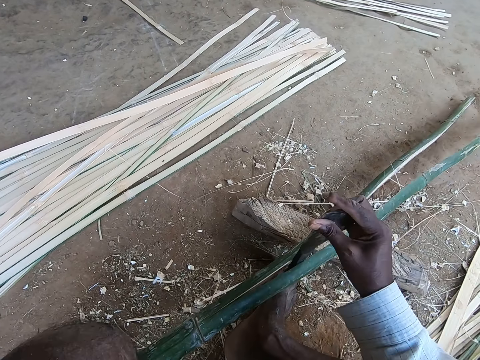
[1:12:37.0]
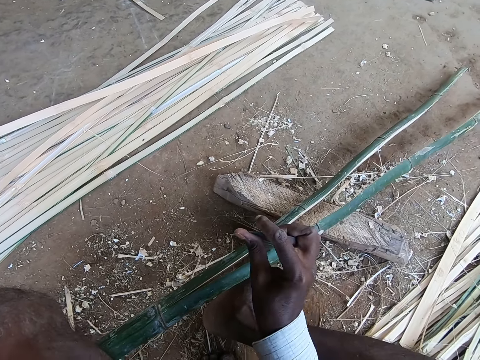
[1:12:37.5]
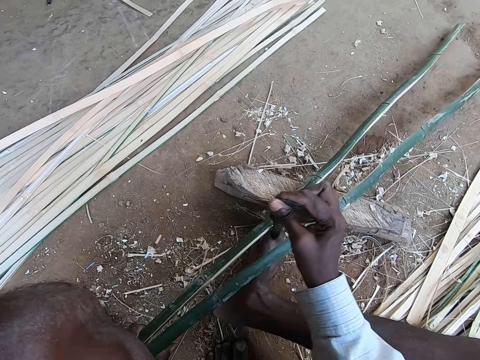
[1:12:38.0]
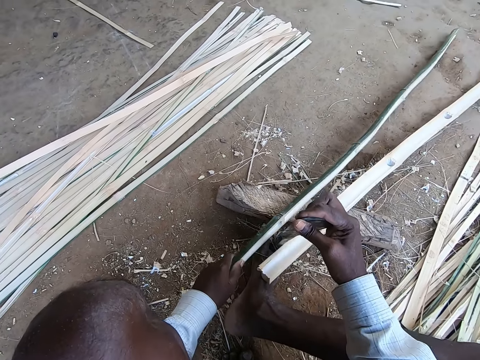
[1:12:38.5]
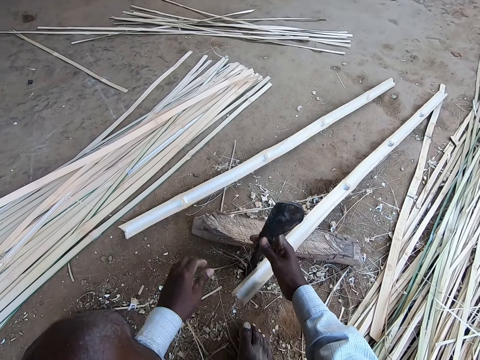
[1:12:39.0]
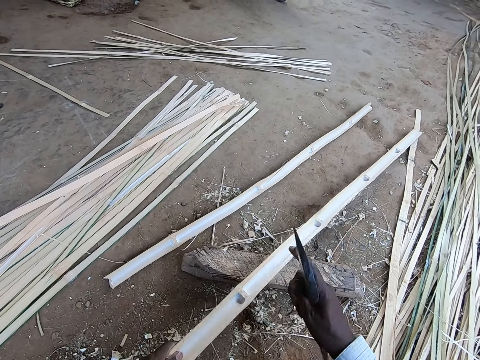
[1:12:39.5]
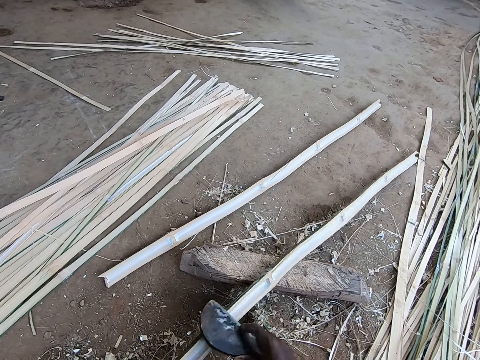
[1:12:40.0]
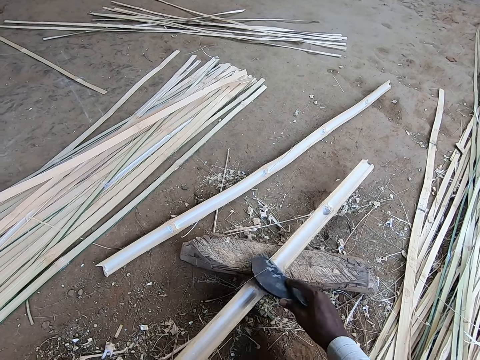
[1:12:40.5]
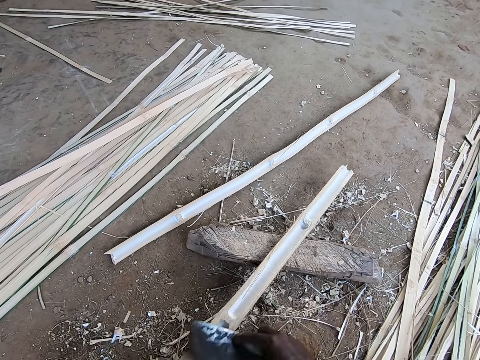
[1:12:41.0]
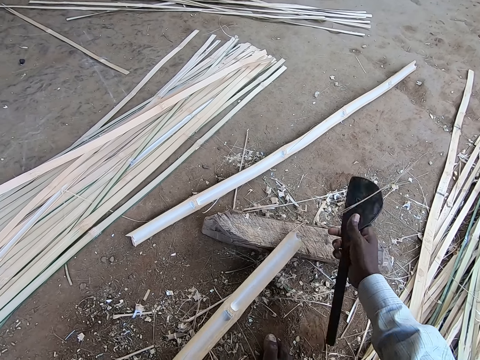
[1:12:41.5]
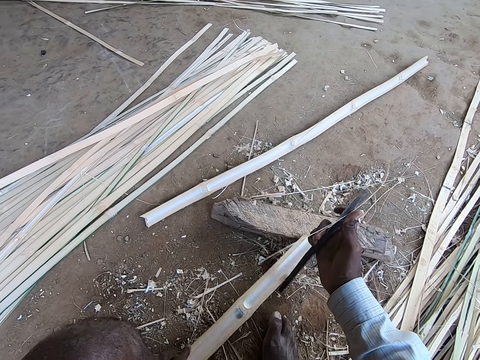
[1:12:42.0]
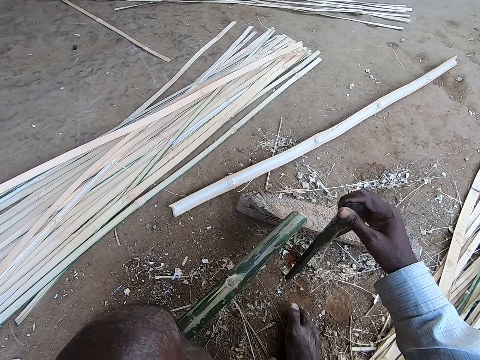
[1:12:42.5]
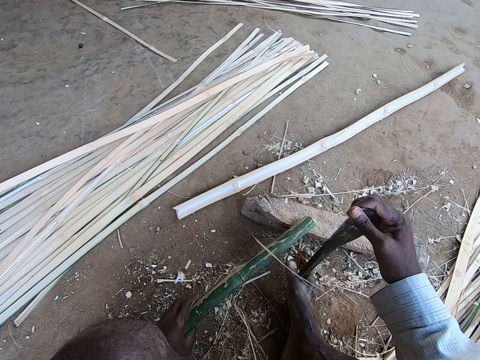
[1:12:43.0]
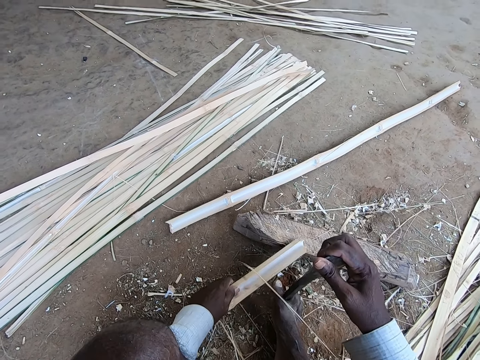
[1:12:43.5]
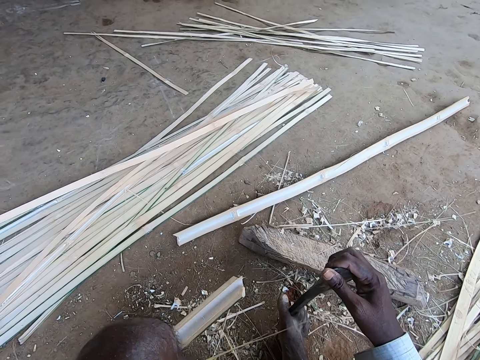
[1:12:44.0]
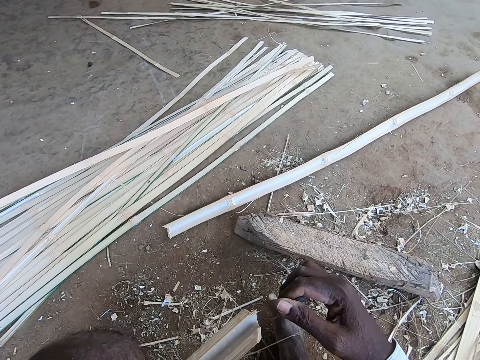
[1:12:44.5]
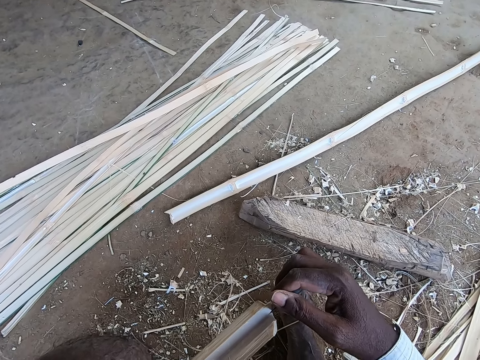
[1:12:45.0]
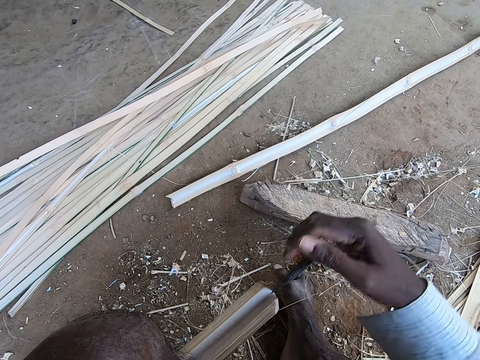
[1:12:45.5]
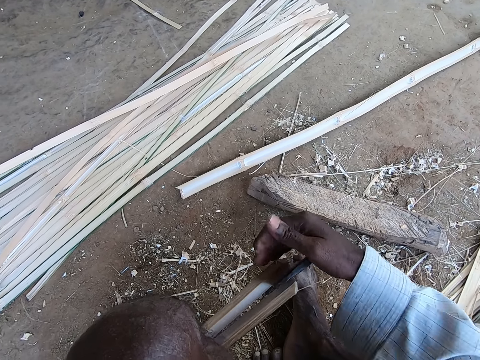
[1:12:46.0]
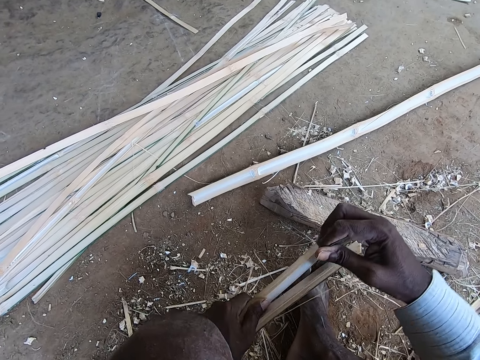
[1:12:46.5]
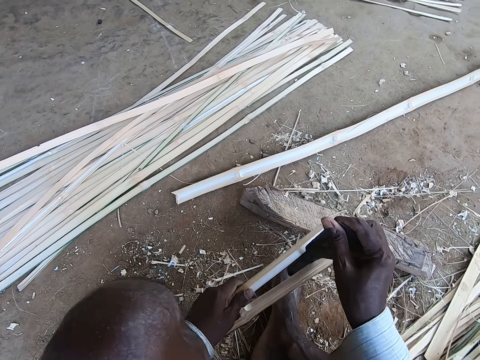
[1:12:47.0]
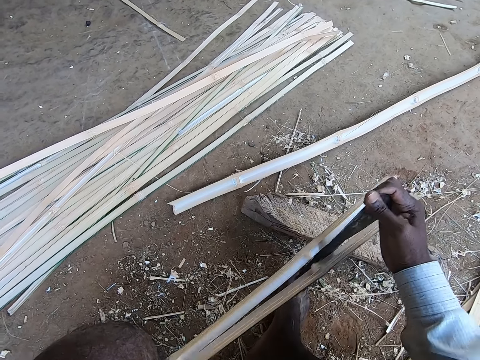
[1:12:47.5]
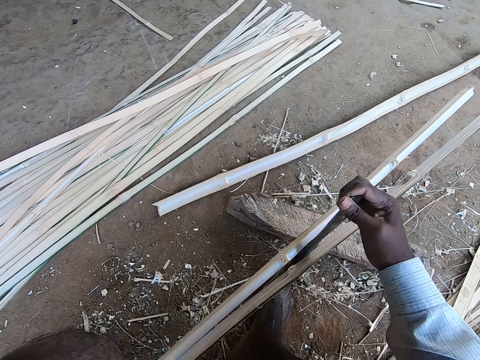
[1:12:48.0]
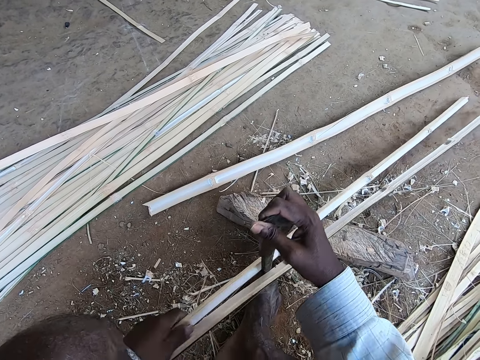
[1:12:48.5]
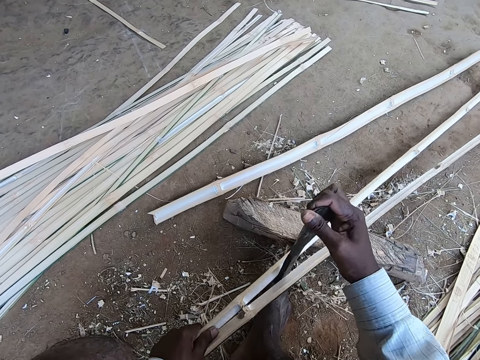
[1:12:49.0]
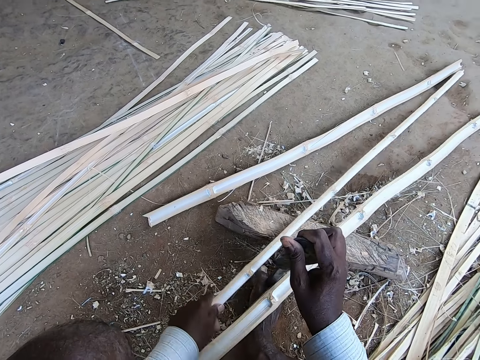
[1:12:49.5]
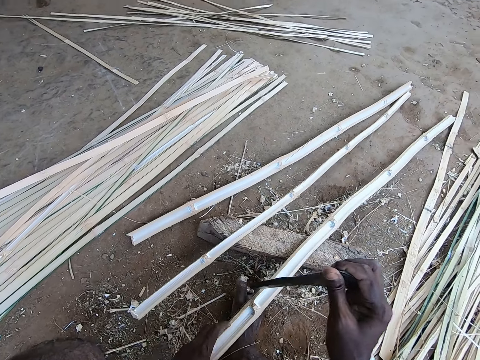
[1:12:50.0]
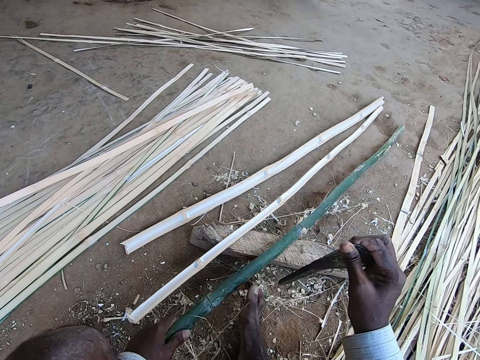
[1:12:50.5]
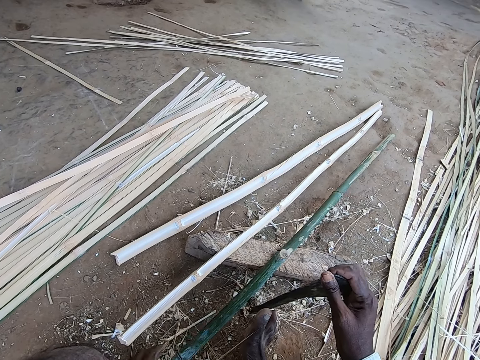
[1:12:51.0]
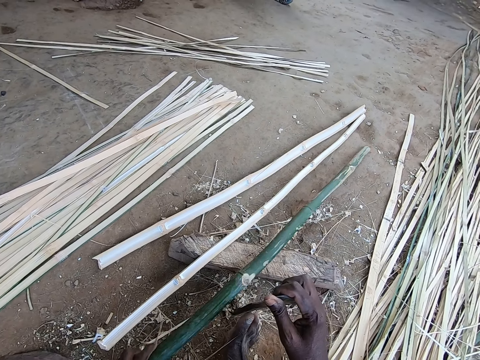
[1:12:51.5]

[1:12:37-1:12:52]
The camera wearer breaks the bamboo with the blade. He drops a bamboo strip on the ground with his left hand. He slices the bamboo strip on the plank with the knife in his right hand. He peels the bamboo stick. He places the knife between his right toes on the ground with his right hand. He slices the bamboo strip with the knife in his right hand. He breaks the bamboo with the blade repeatedly. He drops the bamboo strip on the plank with his left hand. He holds the bamboo strip with his left hand.

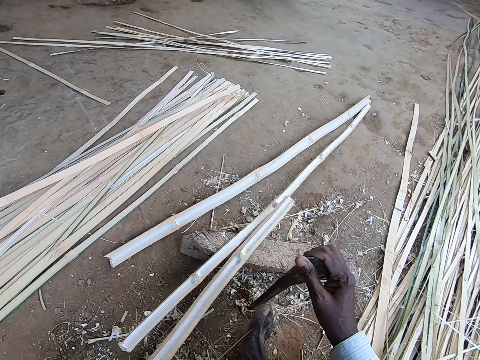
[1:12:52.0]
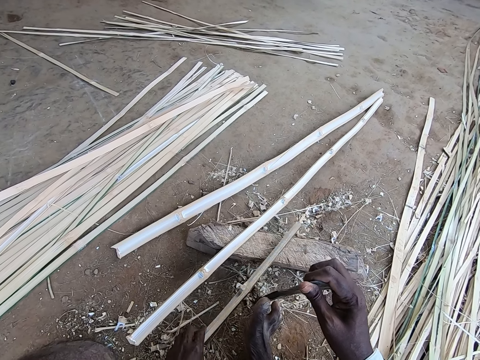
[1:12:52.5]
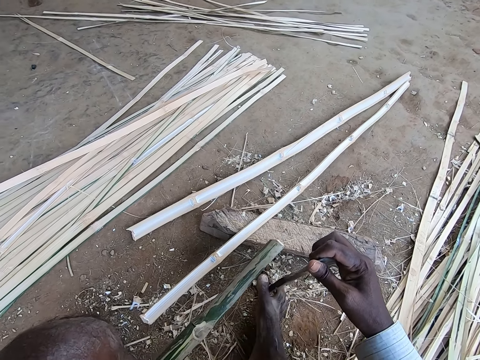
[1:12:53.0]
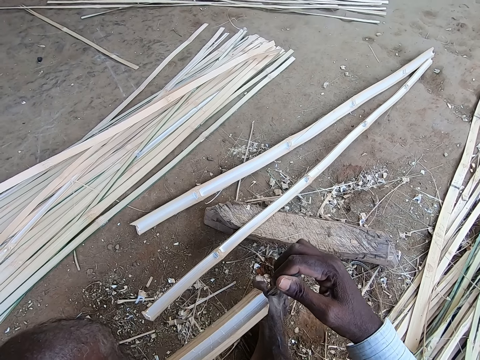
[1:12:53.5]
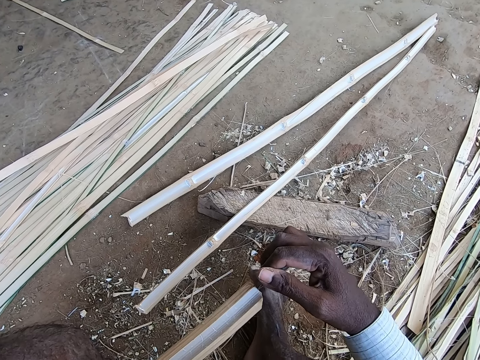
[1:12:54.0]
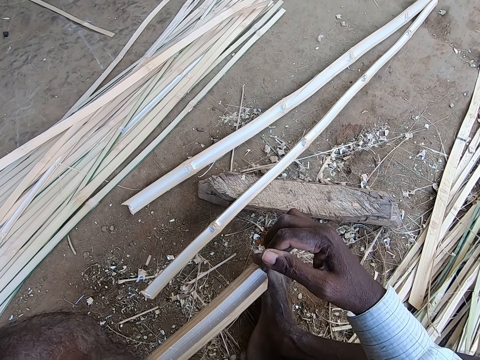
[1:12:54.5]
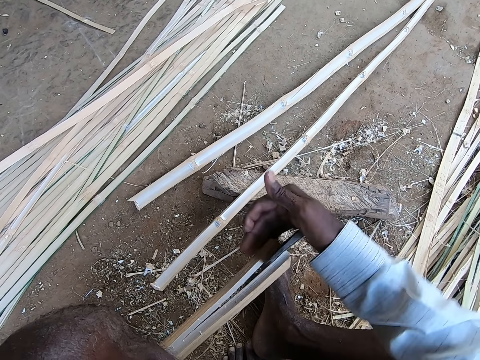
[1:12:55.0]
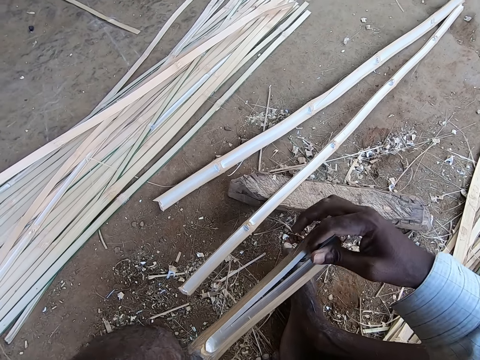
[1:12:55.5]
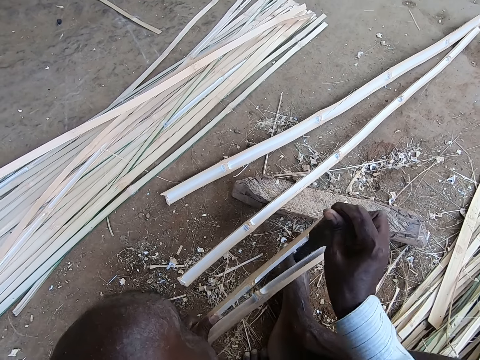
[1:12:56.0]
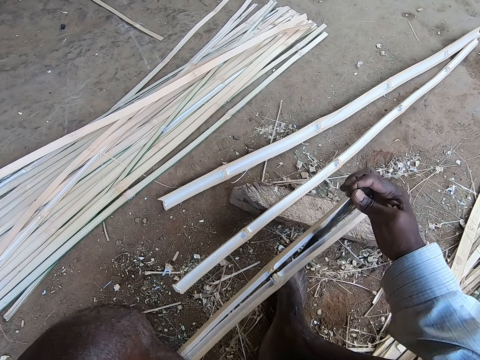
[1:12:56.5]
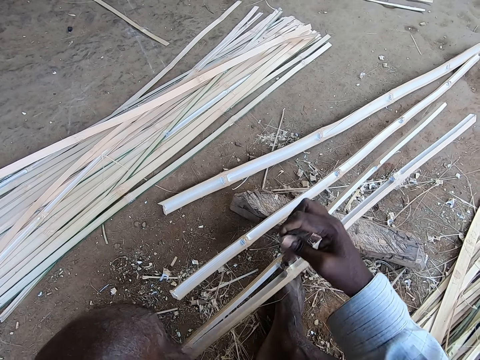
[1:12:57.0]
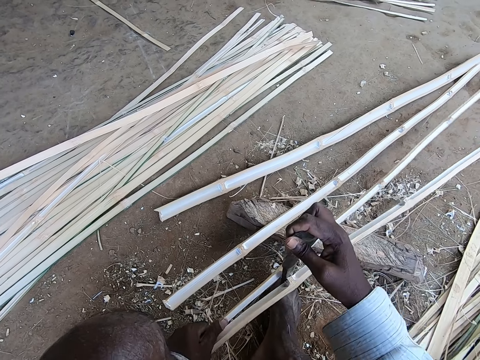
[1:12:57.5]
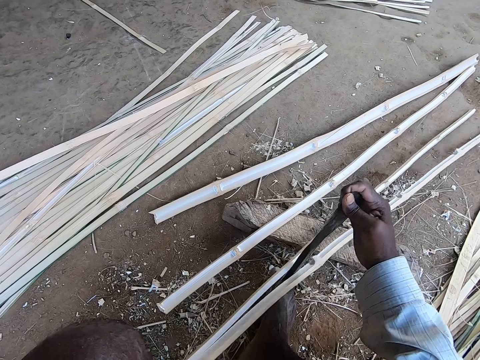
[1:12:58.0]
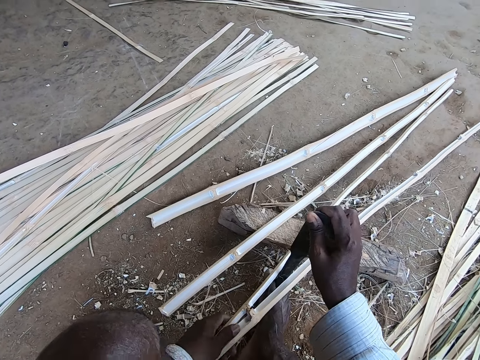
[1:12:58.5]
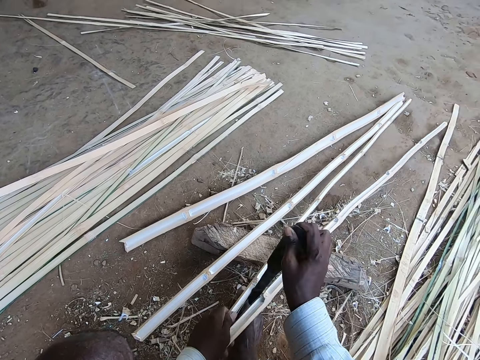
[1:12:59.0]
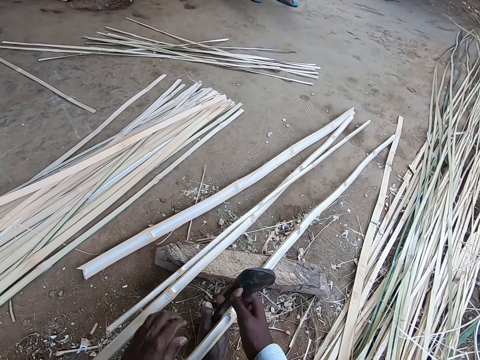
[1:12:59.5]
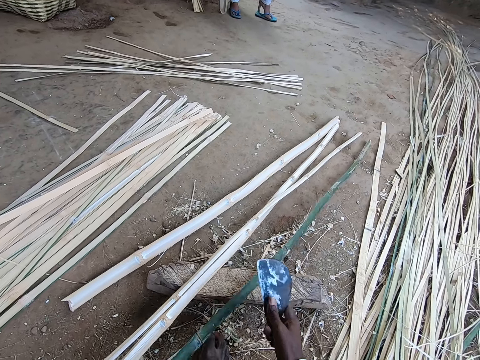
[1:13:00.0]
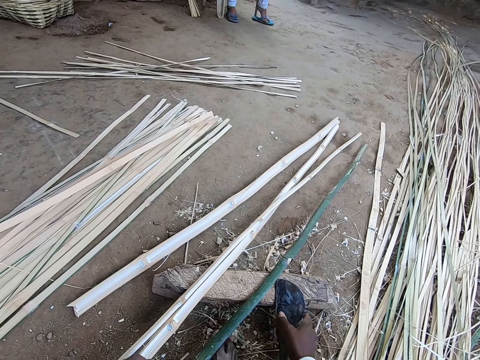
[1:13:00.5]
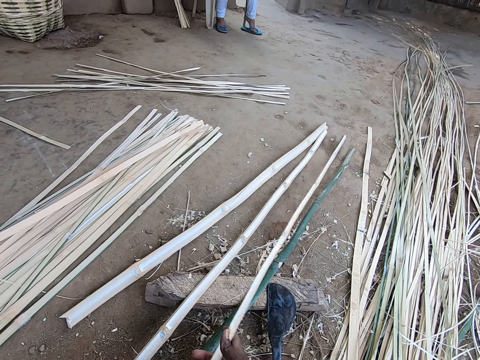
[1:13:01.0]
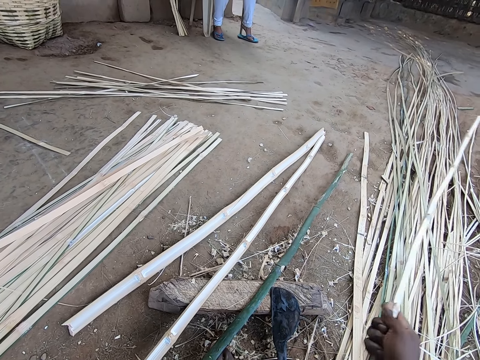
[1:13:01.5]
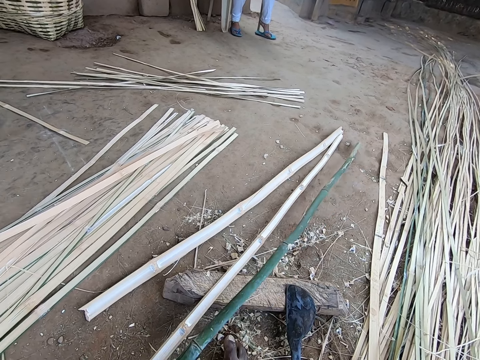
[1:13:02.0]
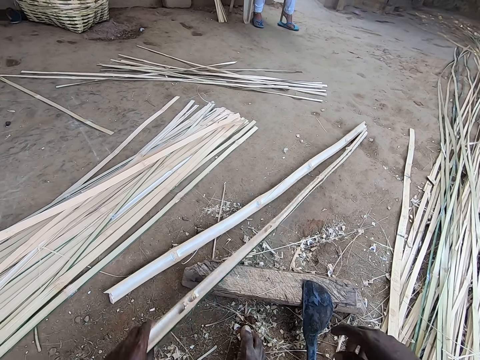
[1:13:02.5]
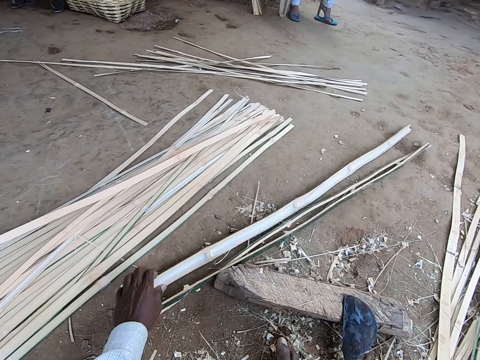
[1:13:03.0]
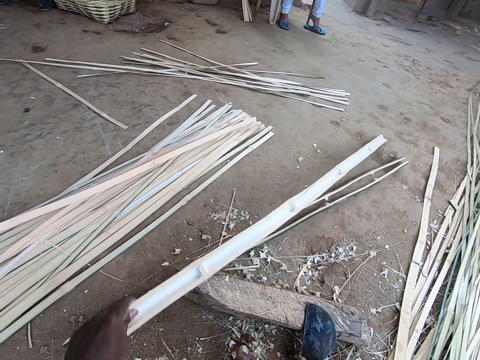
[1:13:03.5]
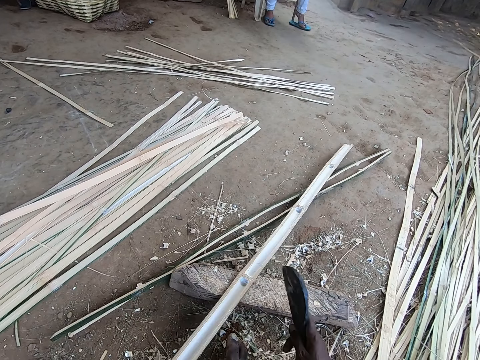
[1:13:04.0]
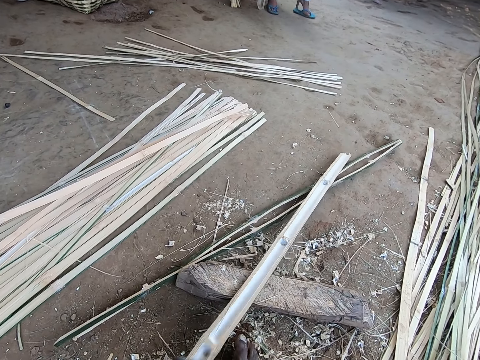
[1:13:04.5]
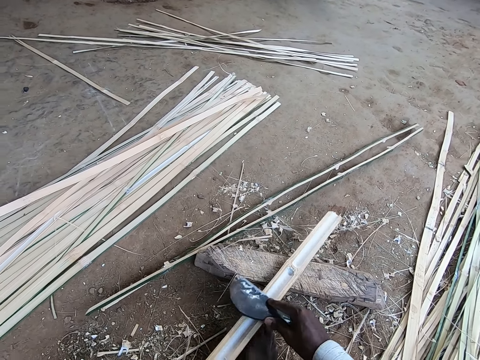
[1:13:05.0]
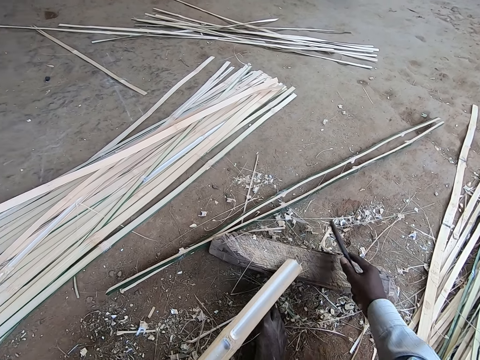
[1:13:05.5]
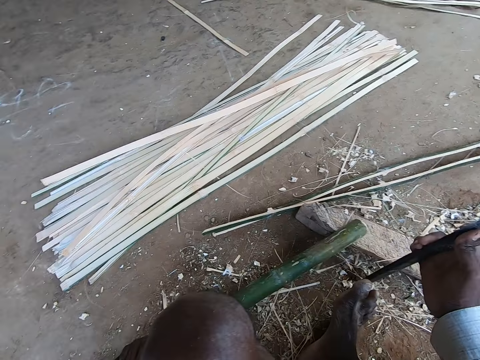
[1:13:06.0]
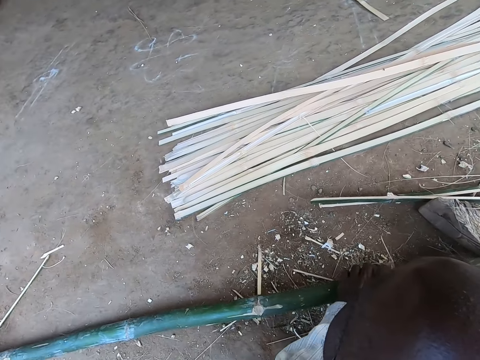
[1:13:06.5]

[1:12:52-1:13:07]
The camera wearer breaks the bamboo with the blade repeatedly. He places the knife between his right toes on the ground with his right hand. He slices the bamboo strip with the knife in his right hand. He drops the bamboo strip on the plank with his left hand. He drops the knife on the plank with his right hand. He passes the bamboo strip from his left hand to his right hand. He drops the bamboo strip on the ground with his right hand. He moves bamboo strips from the plank to the ground with his left hand. He moves the bamboo strip from the ground to the plank with his left hand. He trims the bamboo strip with the knife in his right hand. He peels the stick.
